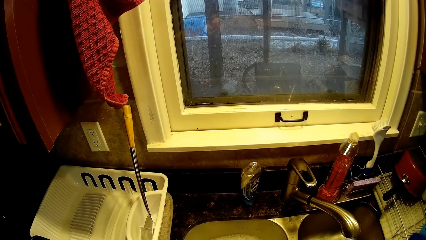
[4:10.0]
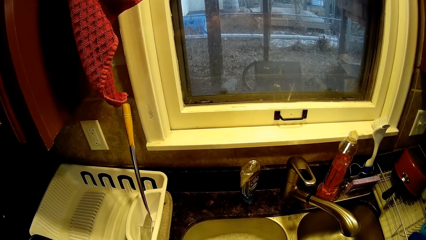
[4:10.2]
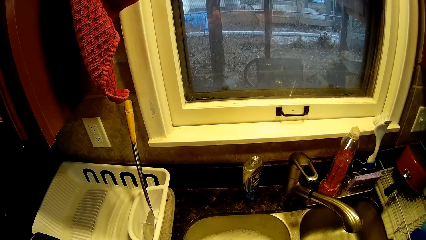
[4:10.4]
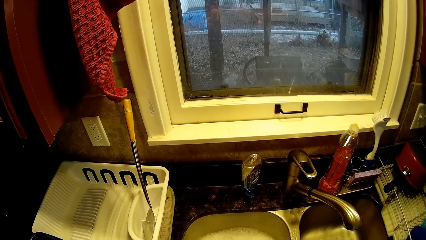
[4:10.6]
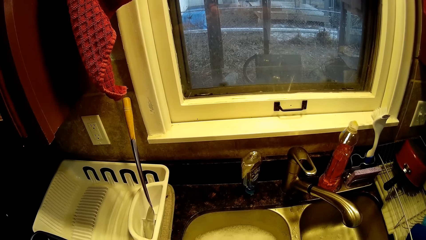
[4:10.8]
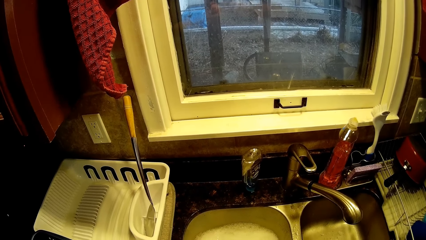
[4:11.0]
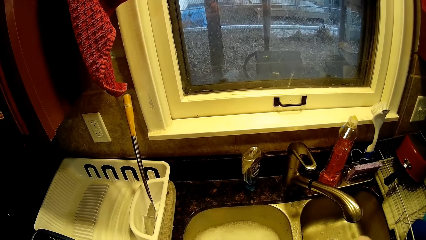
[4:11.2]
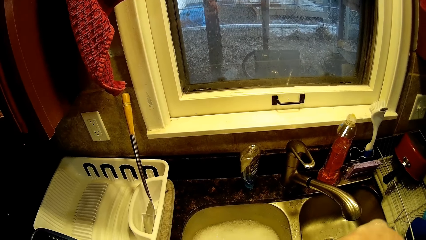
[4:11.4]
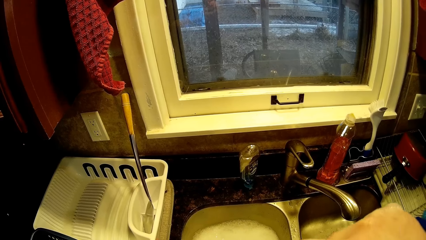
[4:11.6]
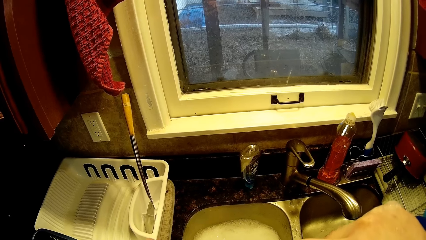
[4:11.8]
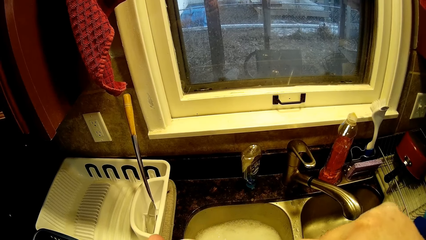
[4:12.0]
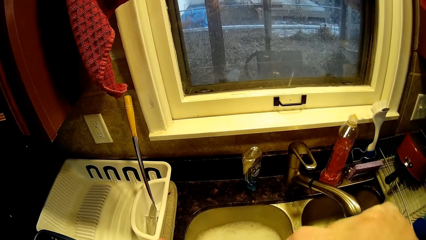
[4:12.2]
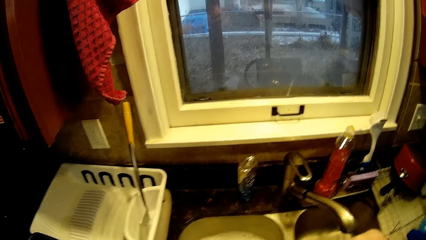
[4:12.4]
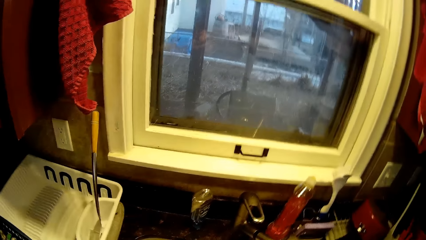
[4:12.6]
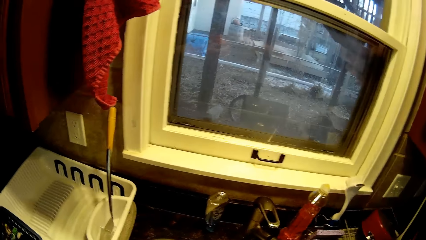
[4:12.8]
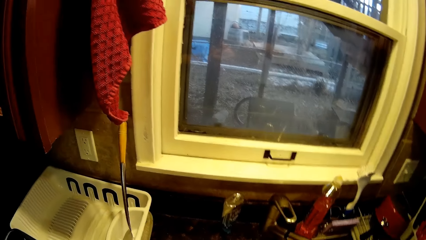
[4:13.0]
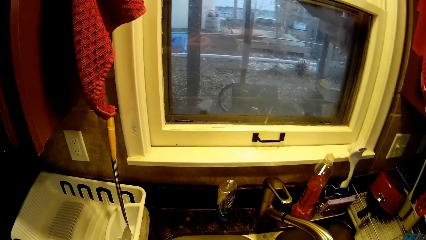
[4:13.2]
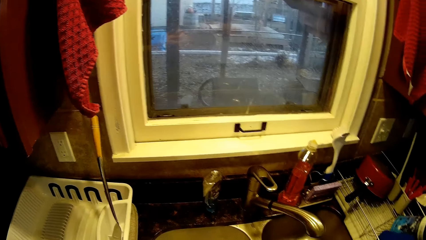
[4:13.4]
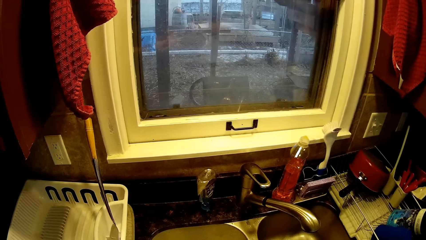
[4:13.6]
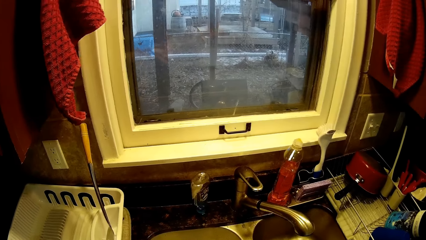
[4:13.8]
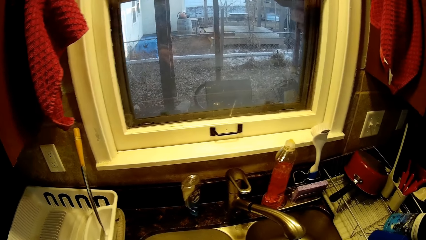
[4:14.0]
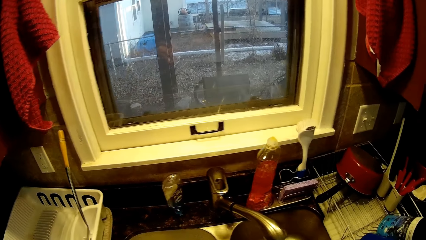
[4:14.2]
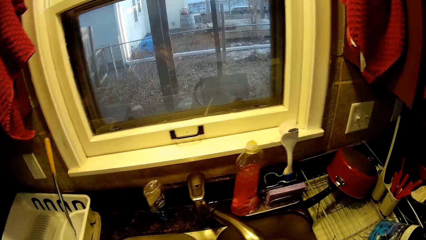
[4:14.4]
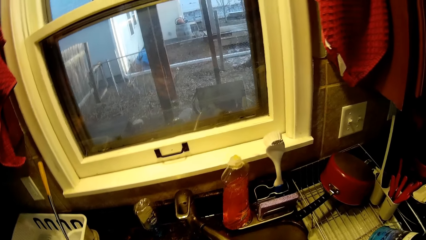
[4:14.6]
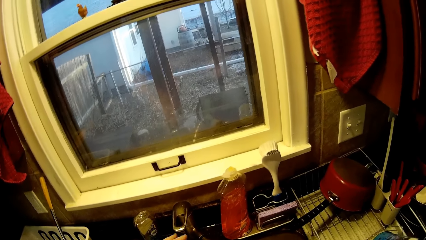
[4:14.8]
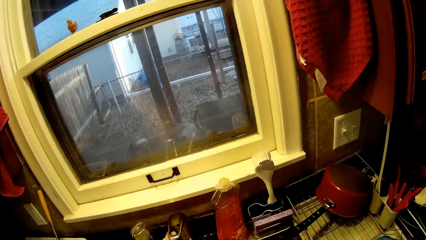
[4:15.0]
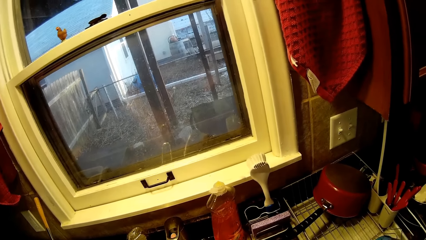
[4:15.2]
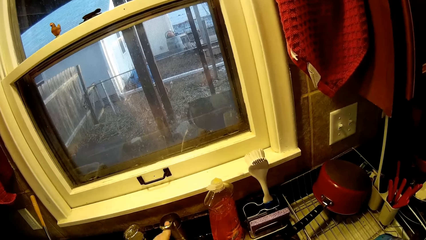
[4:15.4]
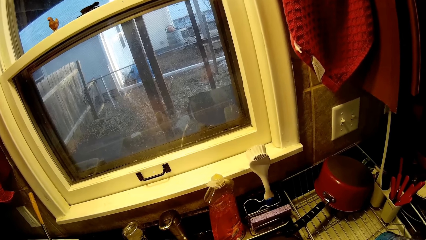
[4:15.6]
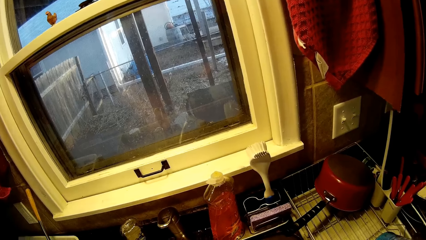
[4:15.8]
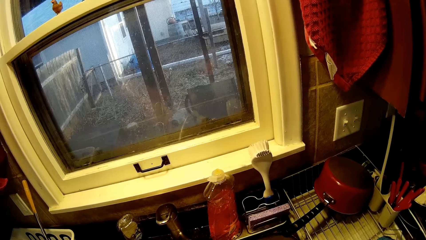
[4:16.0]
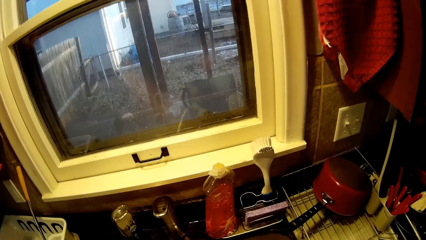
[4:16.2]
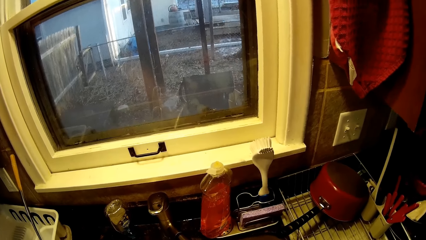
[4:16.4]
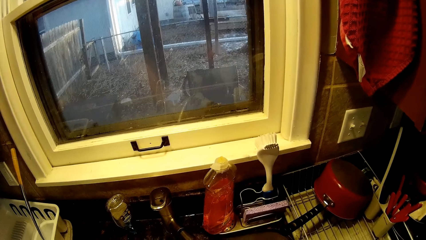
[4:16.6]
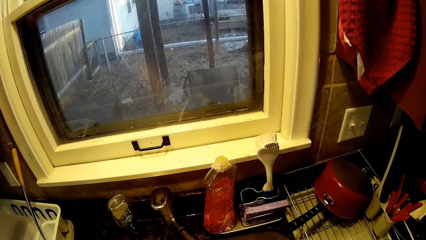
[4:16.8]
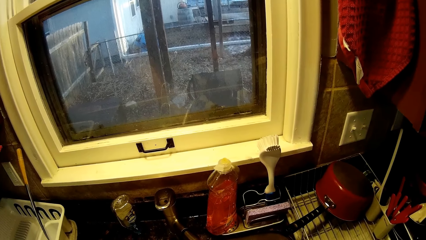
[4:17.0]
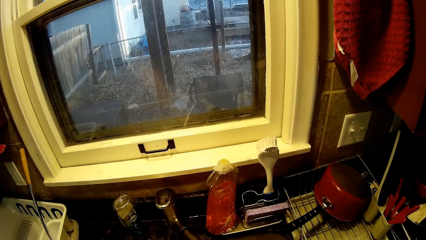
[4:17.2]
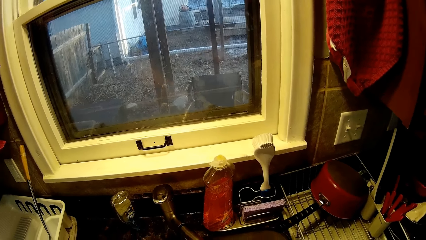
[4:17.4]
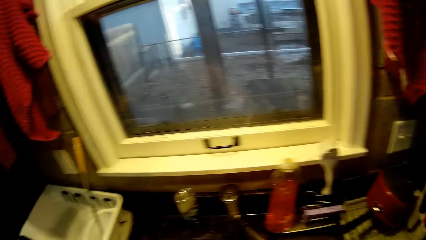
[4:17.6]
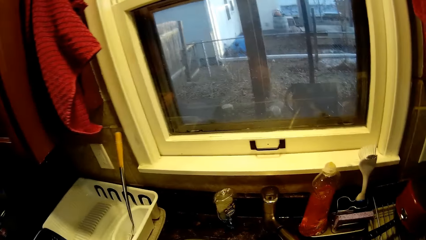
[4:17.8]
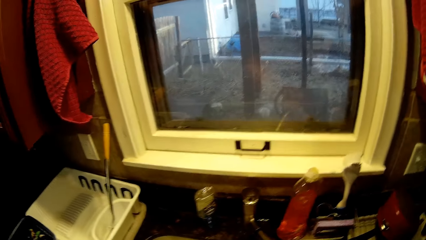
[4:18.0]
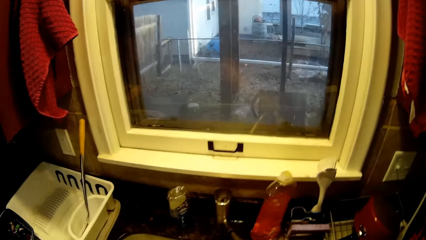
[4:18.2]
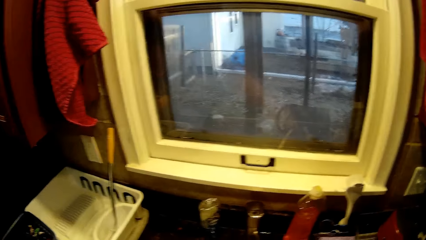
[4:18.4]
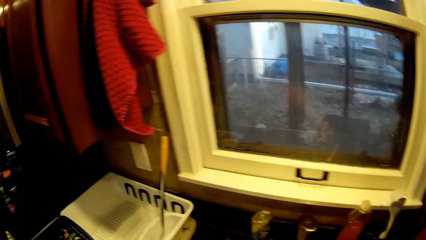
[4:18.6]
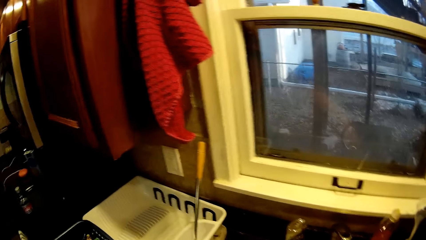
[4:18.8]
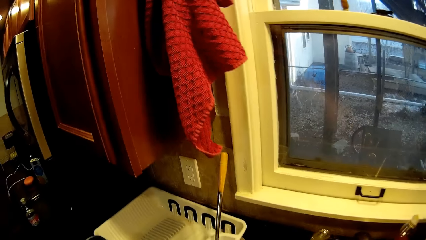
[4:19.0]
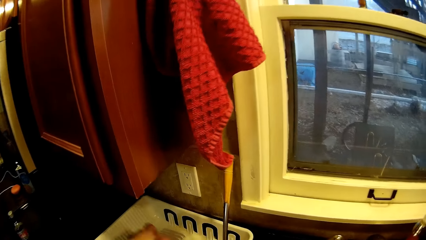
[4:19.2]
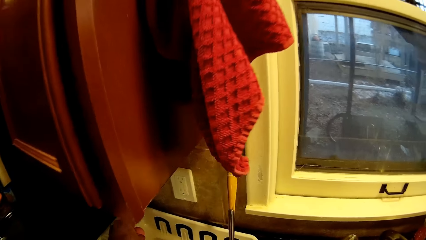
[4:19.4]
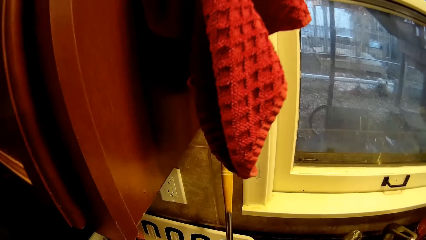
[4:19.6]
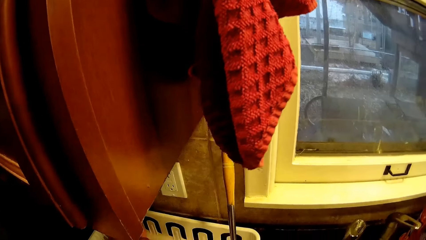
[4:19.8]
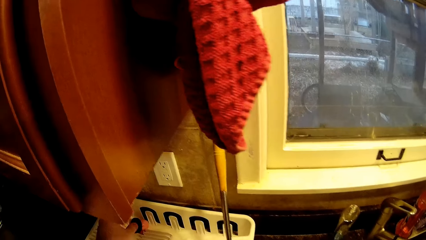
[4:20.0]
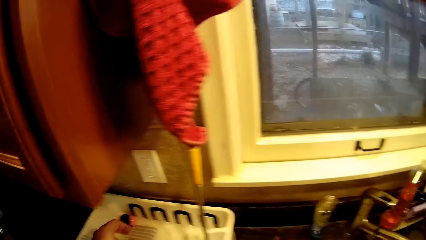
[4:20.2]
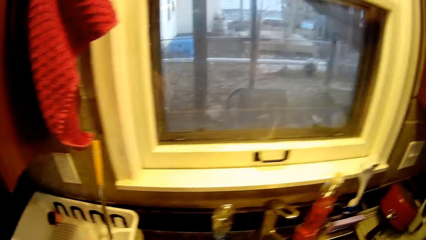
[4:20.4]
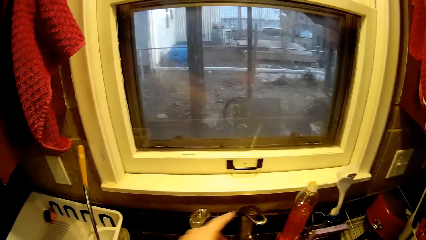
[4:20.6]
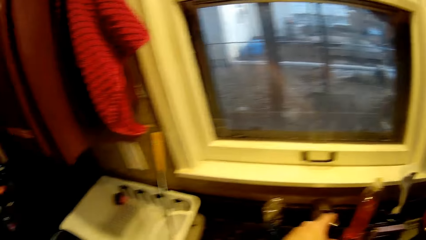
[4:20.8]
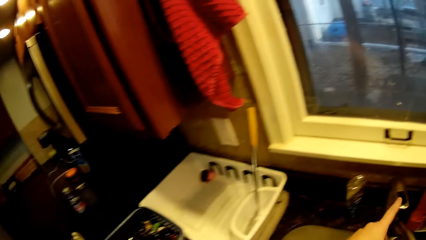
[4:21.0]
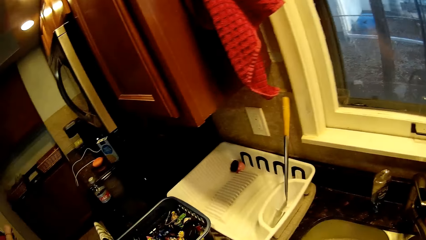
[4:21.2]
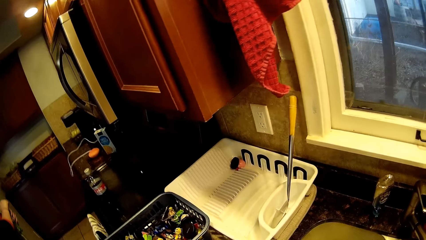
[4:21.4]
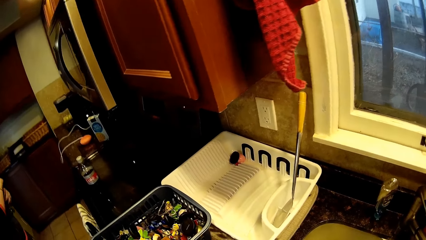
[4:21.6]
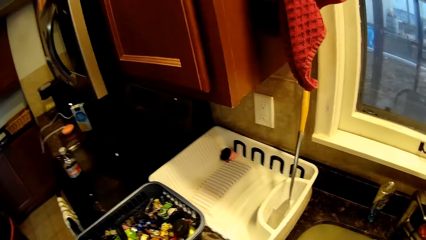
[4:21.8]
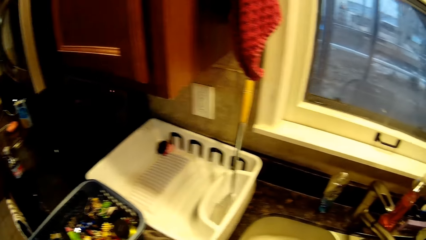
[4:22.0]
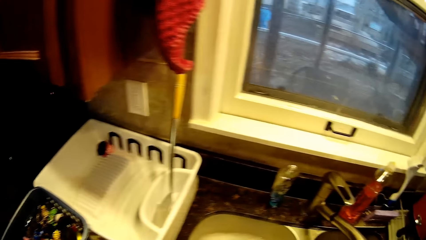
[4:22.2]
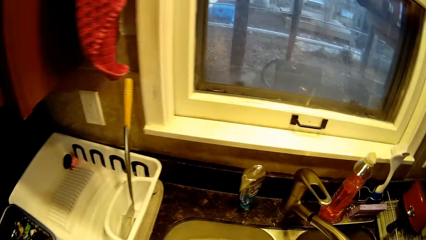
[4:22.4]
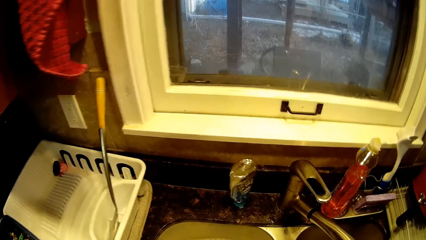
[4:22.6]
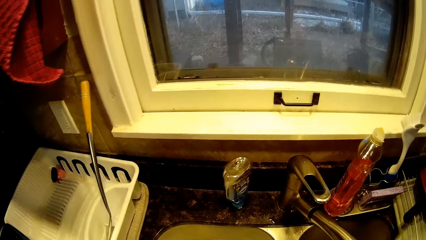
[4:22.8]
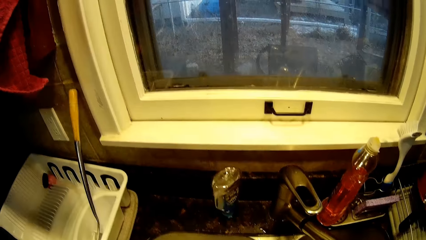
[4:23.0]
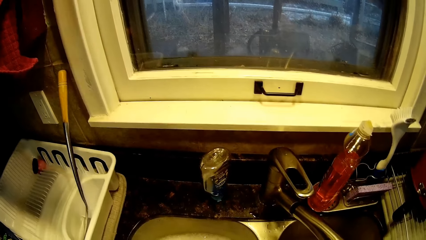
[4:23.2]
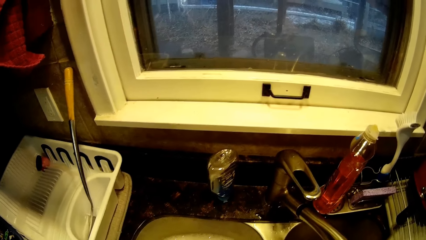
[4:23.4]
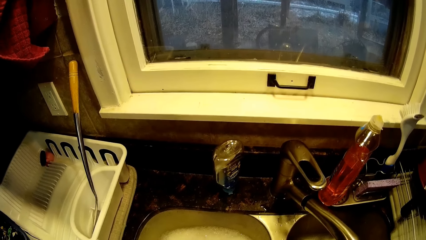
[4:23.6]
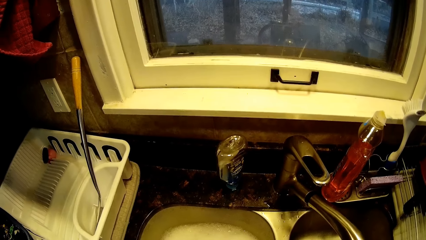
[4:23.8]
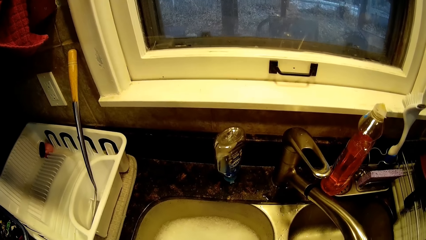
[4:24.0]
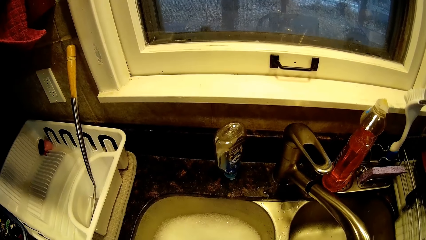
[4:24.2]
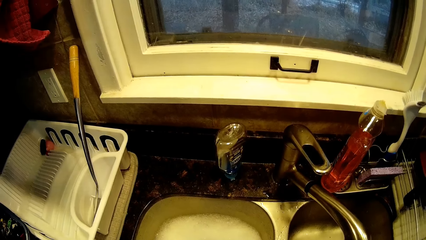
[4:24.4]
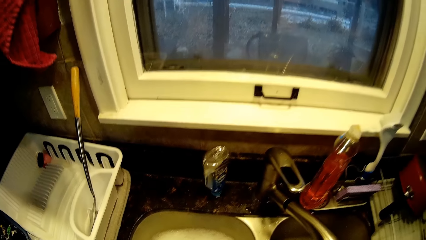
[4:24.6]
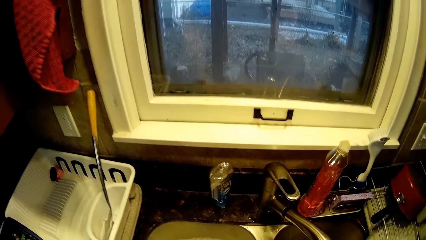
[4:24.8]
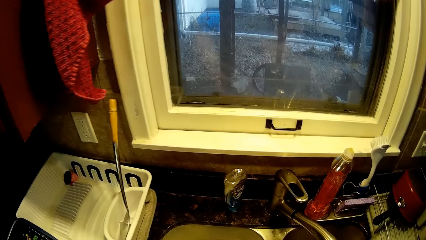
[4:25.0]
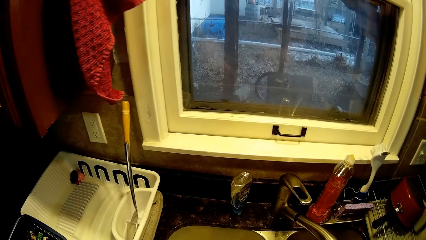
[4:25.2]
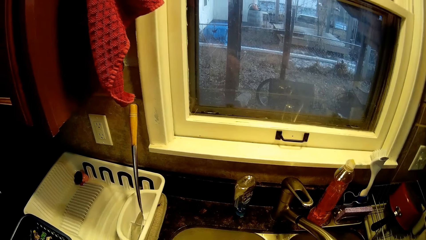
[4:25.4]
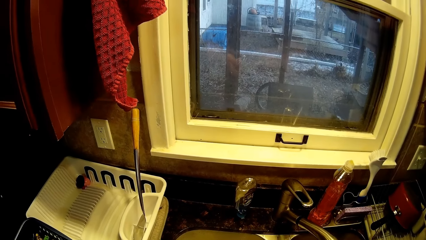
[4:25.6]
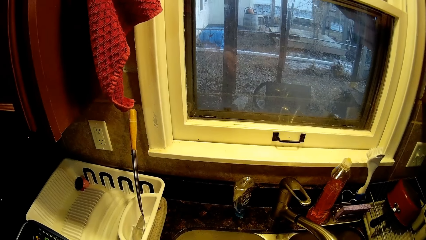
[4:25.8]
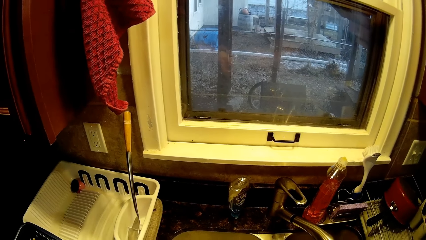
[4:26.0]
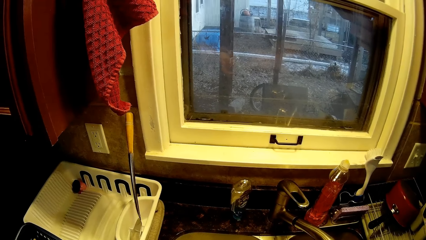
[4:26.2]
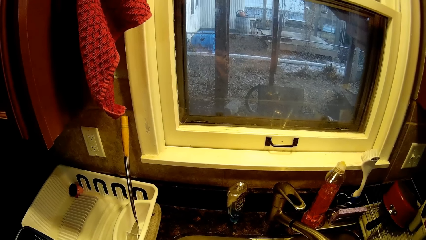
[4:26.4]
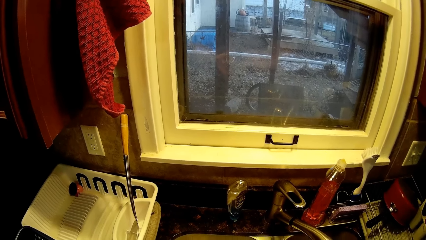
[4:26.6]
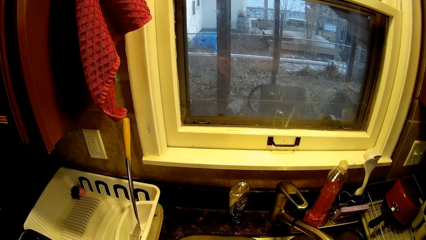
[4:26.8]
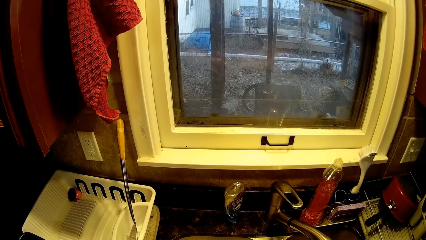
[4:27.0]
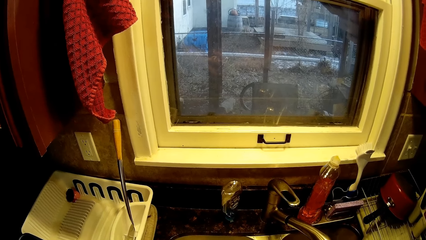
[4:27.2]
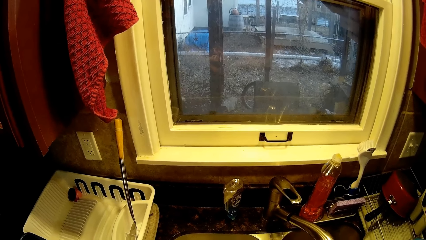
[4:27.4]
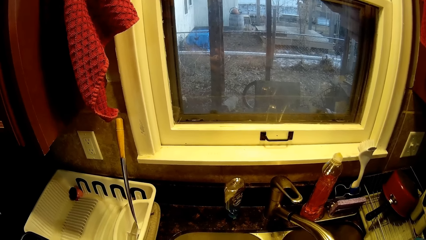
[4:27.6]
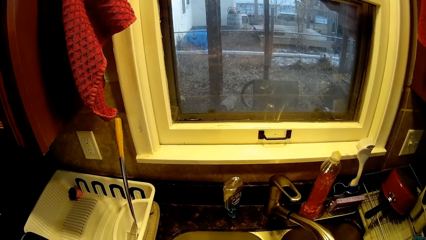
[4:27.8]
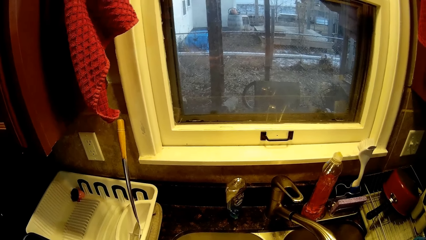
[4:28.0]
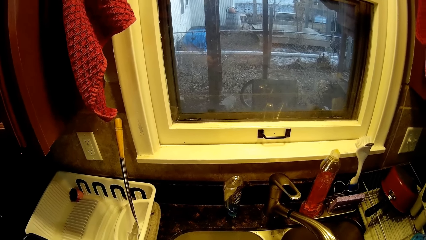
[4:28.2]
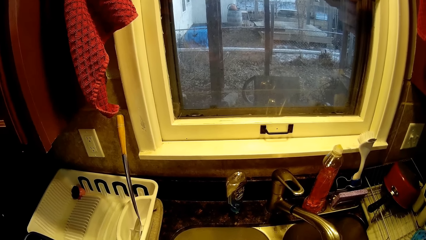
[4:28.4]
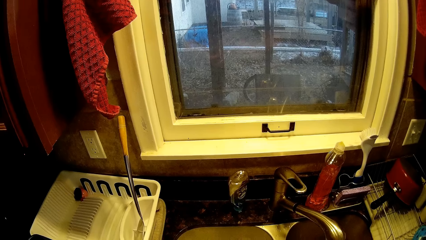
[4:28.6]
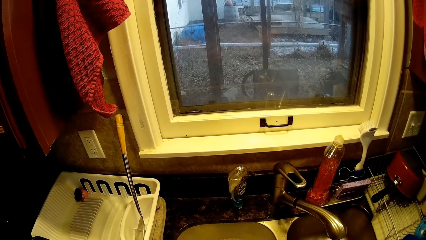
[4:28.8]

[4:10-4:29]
The camera wearer opens a tap of water. They rinse a toy, shake the toy and put down the toy in a dish rack. They close the tap of water. They scrub the toy with a toothbrush.
